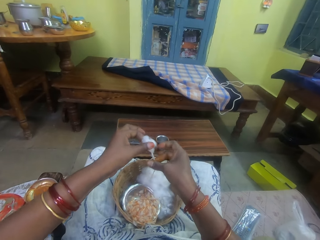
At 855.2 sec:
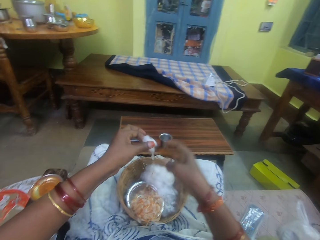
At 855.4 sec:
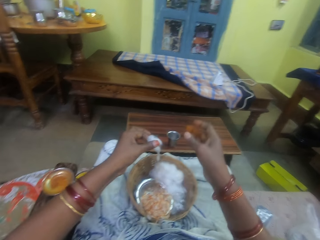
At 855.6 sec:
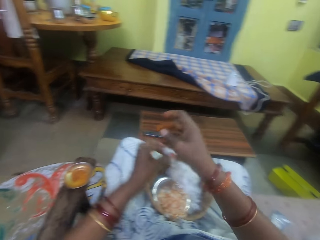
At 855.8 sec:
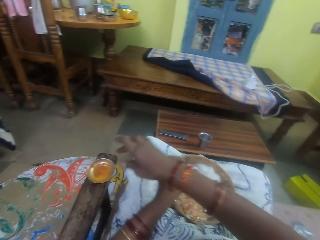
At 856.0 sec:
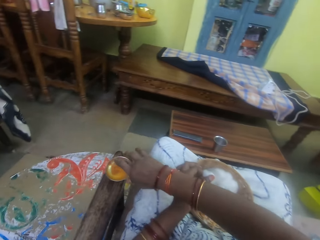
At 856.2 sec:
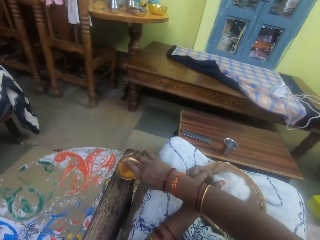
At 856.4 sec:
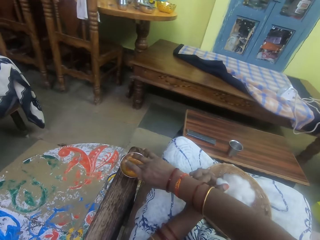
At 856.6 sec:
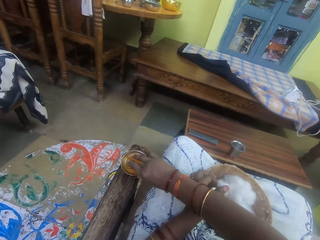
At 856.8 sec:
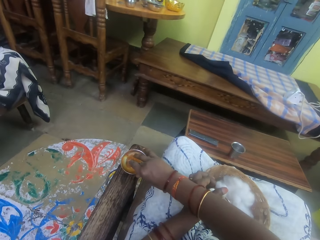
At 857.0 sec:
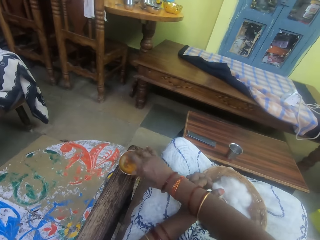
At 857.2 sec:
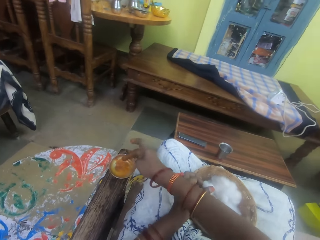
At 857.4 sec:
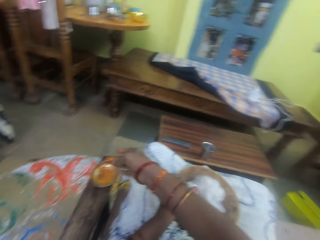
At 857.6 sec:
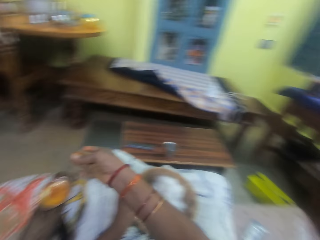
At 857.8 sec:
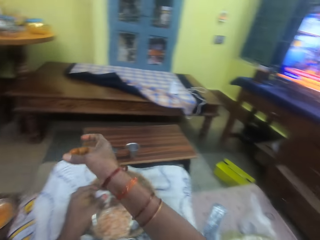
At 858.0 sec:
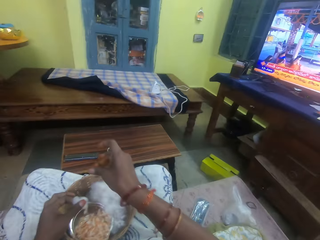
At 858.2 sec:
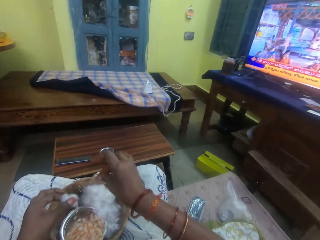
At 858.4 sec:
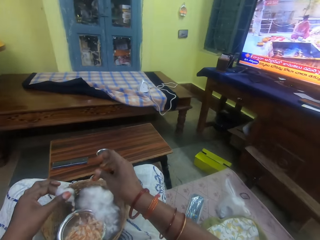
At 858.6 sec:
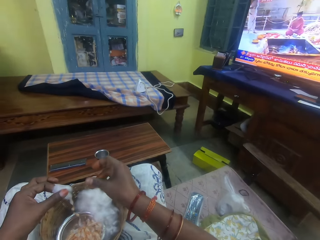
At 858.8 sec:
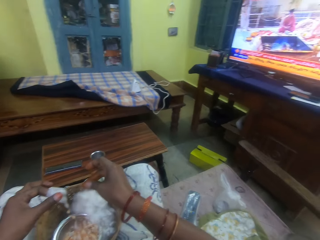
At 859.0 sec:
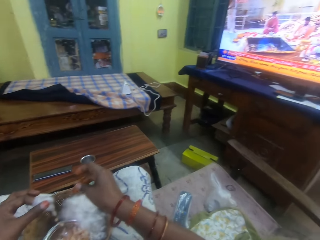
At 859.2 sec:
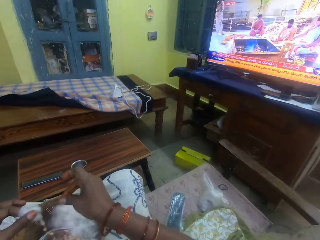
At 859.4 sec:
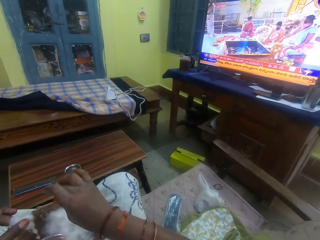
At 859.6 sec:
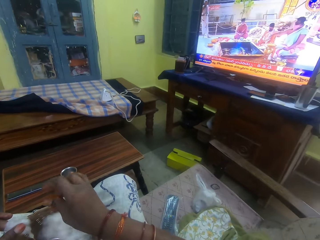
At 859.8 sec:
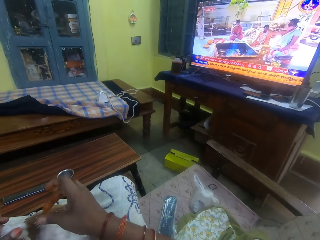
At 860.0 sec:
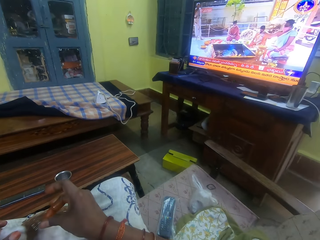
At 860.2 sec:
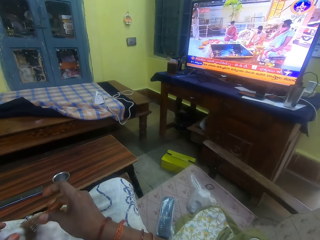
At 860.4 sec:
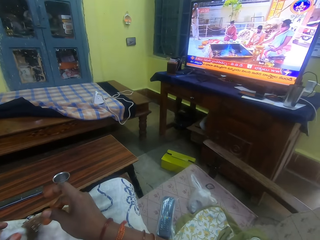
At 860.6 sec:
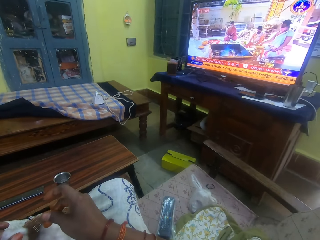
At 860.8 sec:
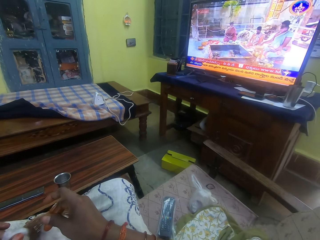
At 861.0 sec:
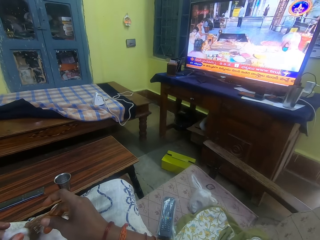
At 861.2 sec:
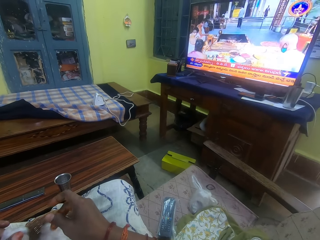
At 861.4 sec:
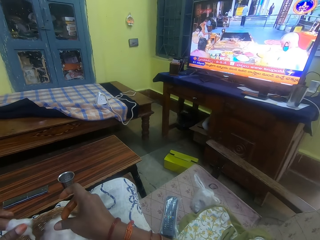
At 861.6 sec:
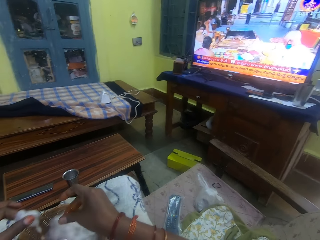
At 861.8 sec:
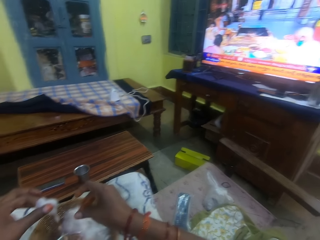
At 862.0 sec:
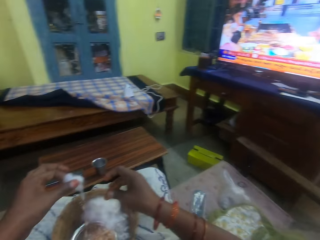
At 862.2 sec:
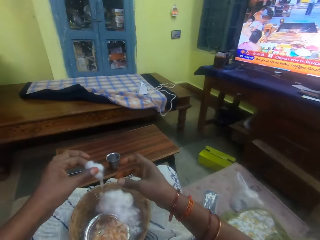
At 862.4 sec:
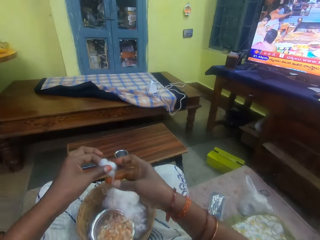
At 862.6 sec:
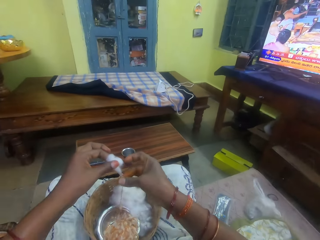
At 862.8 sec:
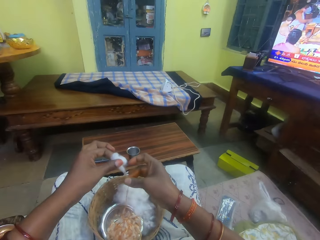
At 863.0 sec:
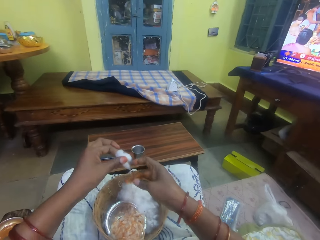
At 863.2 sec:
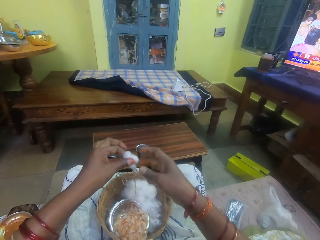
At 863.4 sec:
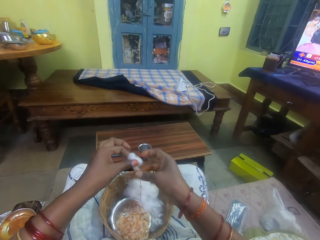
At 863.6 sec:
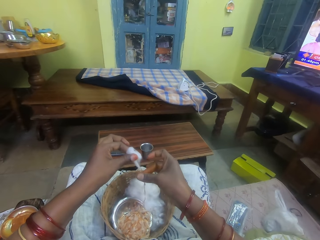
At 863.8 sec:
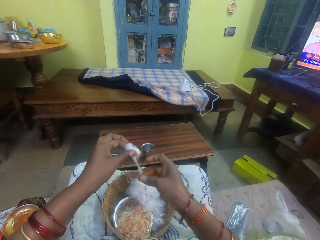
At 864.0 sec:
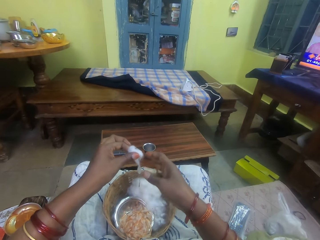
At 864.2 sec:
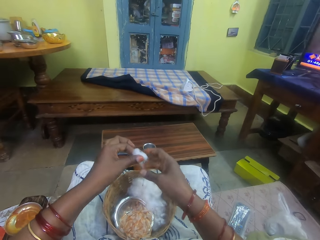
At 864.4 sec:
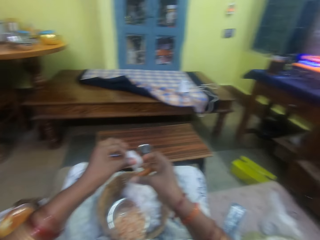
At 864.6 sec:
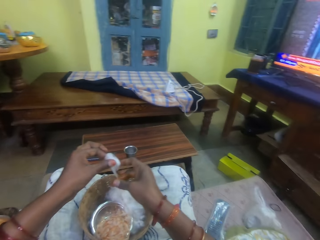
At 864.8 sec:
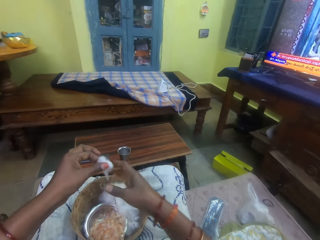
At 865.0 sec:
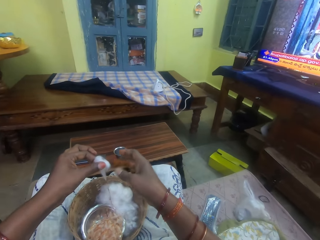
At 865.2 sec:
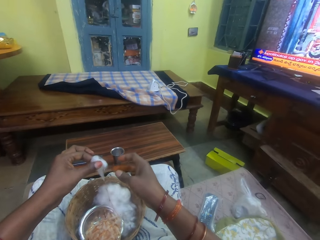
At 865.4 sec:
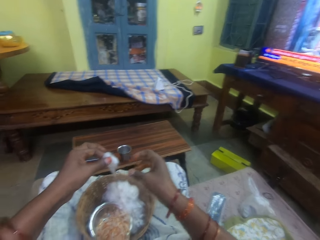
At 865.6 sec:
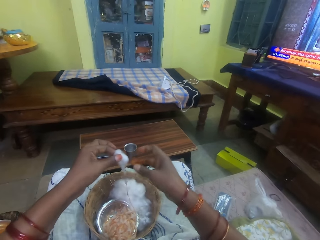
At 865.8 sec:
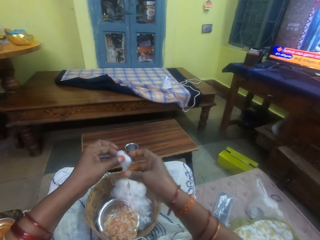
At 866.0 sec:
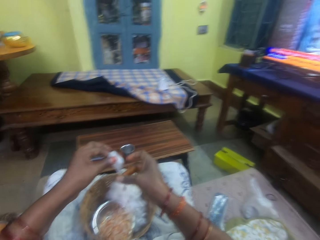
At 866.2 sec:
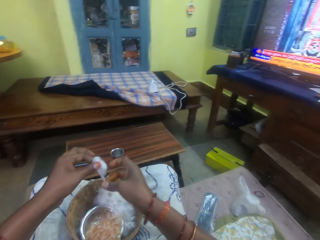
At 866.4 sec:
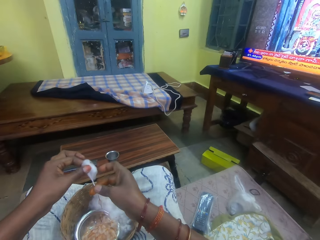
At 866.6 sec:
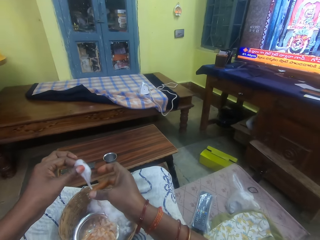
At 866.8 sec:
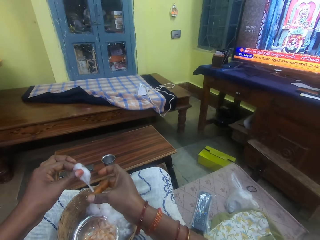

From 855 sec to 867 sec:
The camera wearer dips her right middle finger into the oil container on the chair arm. She smears the oil on her right middle finger with her right thumb. She twists the cotton wool in her left hand with her right fingers.

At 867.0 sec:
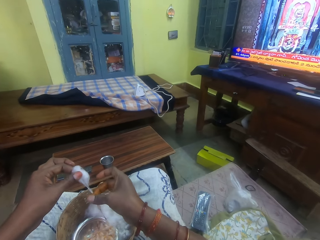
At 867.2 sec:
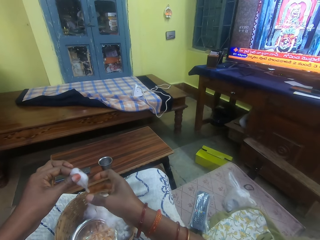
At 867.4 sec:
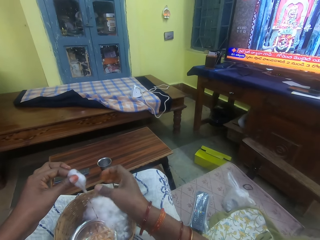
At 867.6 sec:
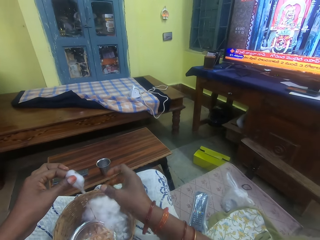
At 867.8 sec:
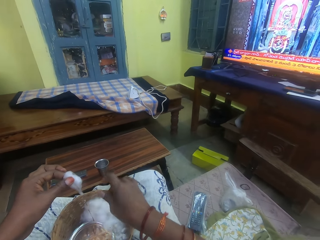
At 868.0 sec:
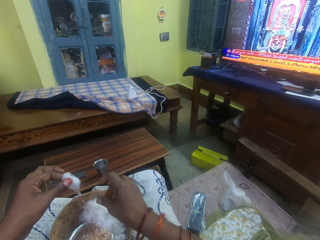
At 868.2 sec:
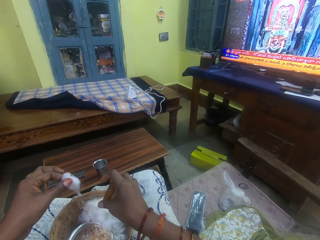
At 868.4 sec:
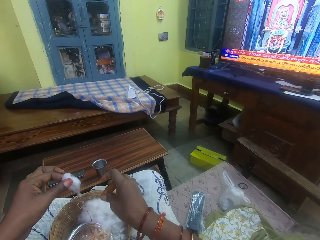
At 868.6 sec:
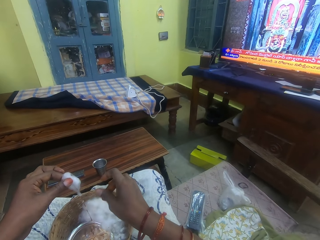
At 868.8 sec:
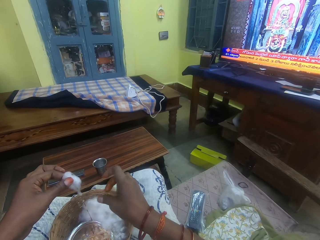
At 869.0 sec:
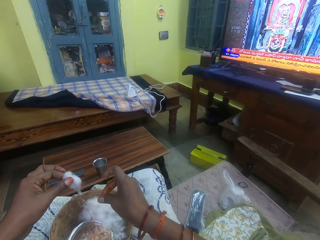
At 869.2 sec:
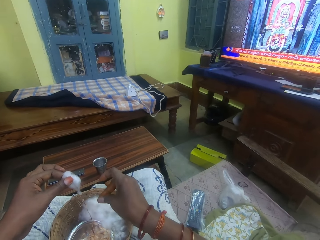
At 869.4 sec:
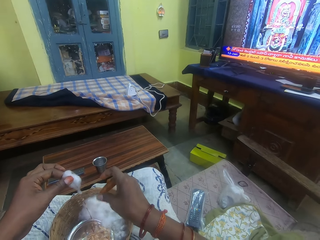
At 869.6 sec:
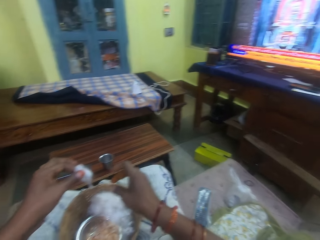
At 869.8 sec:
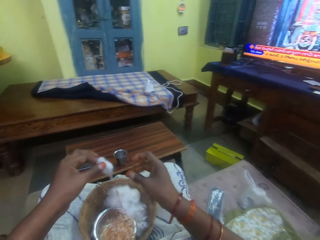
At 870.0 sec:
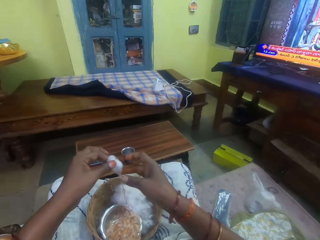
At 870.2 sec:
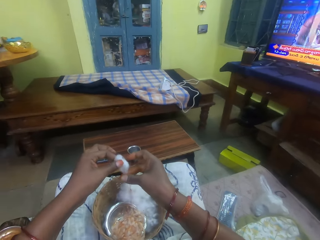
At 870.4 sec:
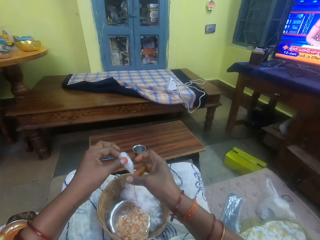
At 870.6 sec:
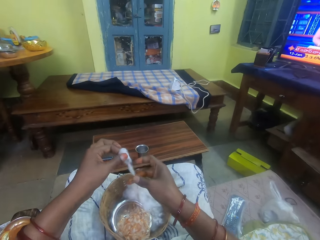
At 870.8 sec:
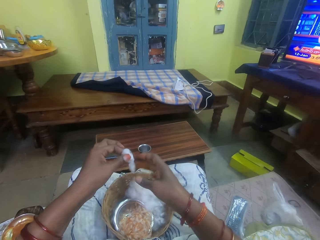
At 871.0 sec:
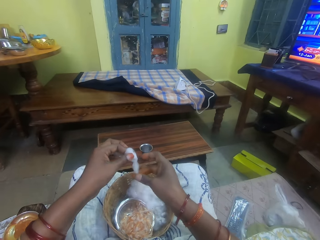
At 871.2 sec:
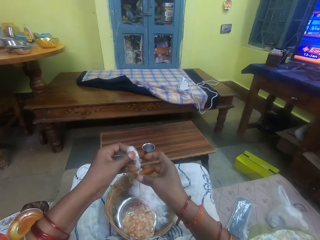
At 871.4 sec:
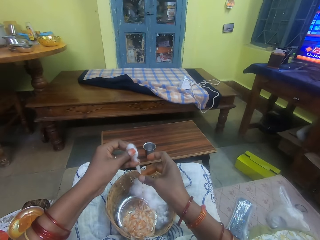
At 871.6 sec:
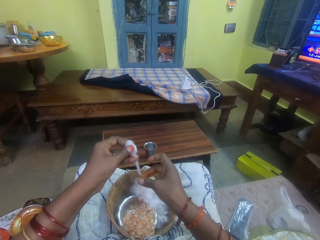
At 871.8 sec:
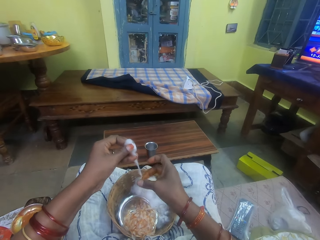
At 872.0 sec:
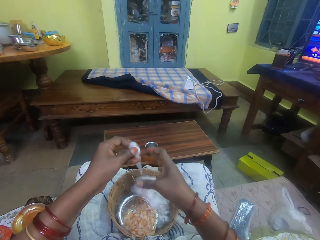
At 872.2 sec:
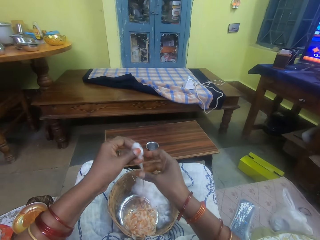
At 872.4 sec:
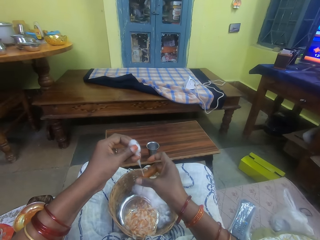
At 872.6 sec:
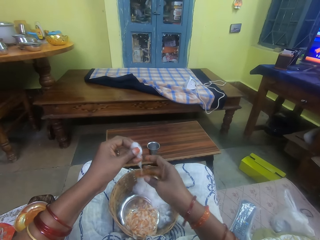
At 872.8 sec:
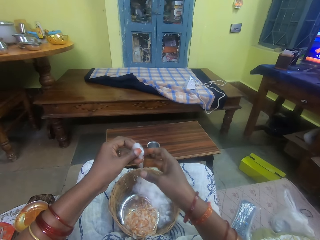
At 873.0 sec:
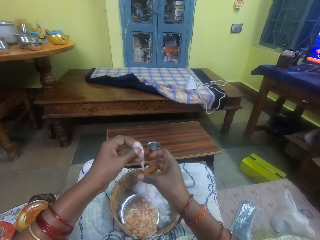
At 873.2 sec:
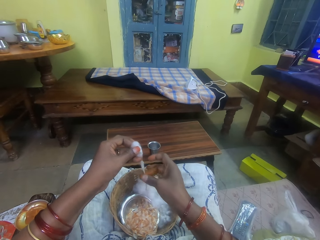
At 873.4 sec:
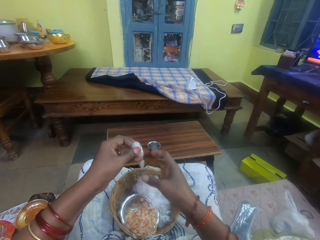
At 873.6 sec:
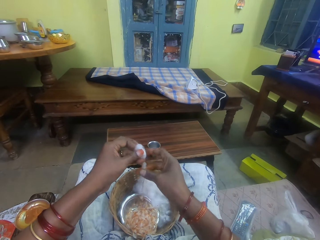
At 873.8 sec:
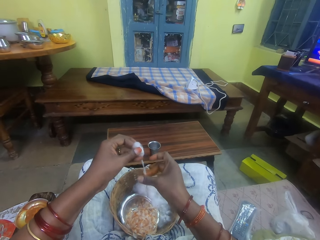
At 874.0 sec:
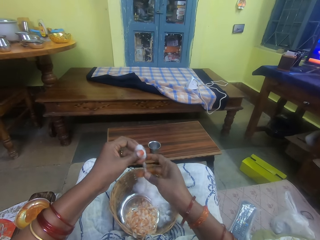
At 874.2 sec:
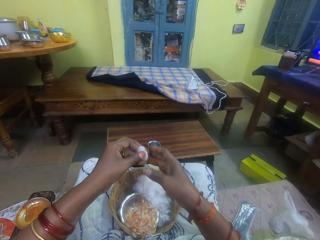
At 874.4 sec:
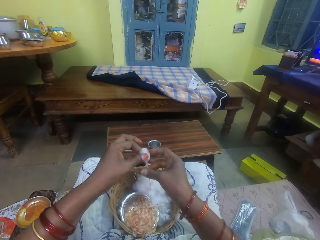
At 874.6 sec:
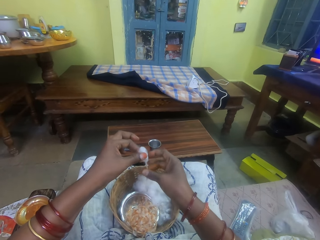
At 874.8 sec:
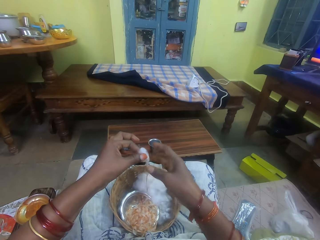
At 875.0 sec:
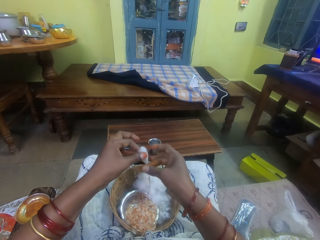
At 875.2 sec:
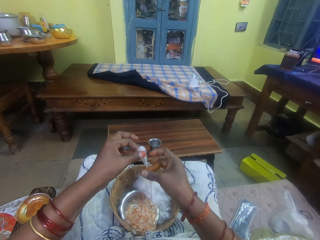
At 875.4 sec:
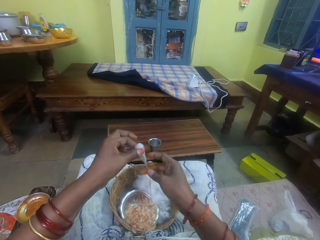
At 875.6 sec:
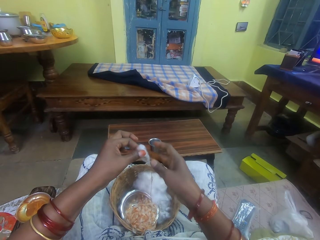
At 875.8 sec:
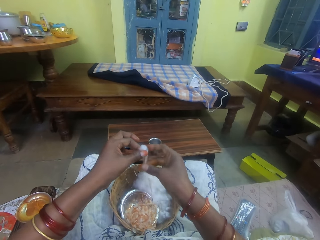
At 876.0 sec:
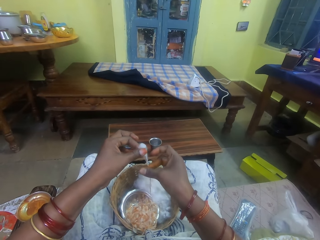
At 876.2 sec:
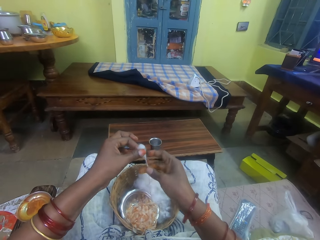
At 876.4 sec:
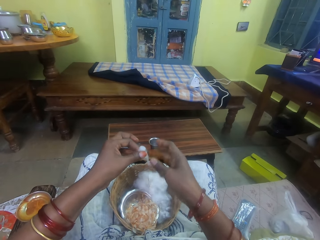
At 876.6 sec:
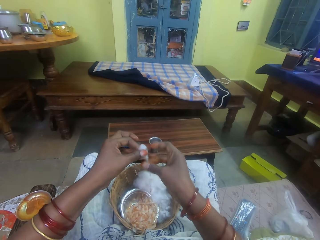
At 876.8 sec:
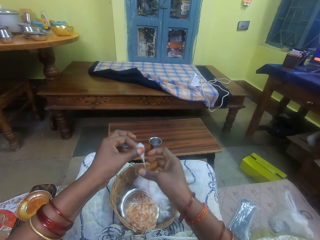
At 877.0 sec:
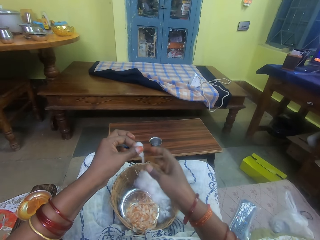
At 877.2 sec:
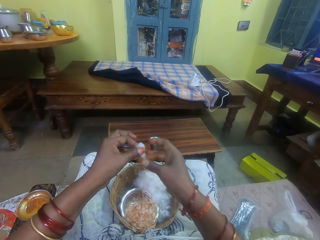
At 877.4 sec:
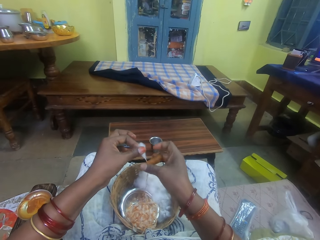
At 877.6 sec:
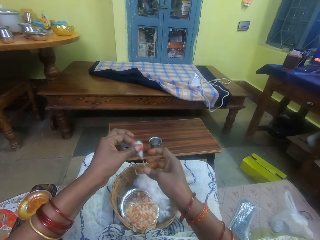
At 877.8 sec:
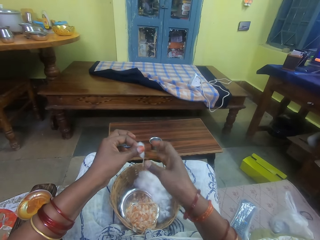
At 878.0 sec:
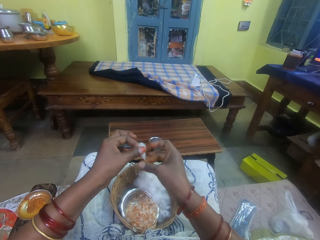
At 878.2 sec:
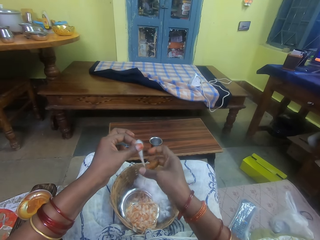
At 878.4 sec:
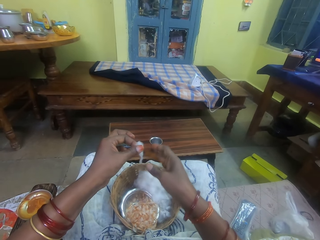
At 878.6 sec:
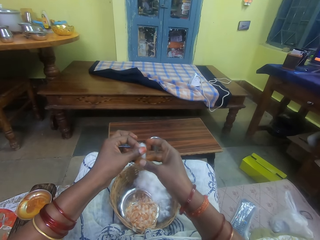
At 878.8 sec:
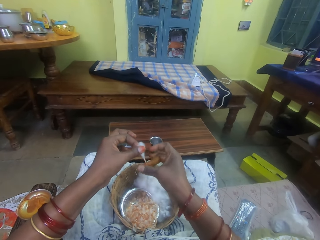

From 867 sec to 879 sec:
The camera wearer smears the oil on her right middle finger with her right thumb. She twists the cotton wool in her left hand with her right fingers.
